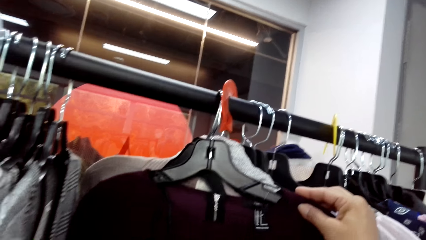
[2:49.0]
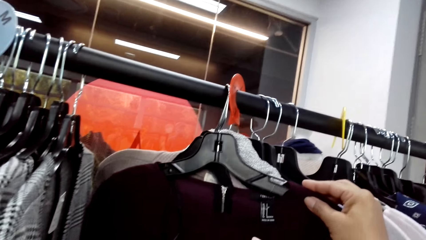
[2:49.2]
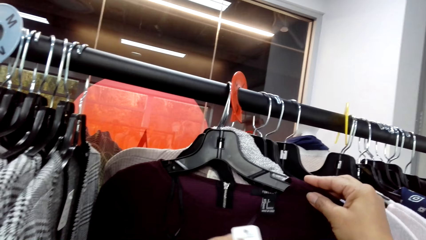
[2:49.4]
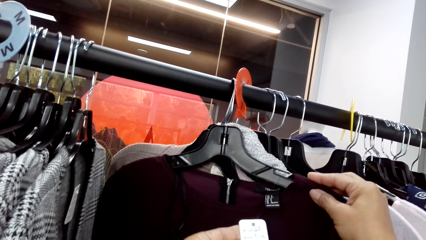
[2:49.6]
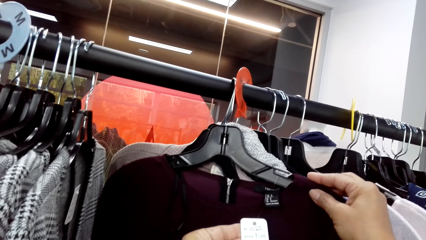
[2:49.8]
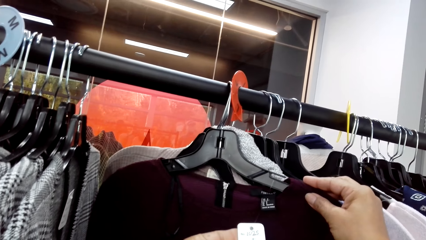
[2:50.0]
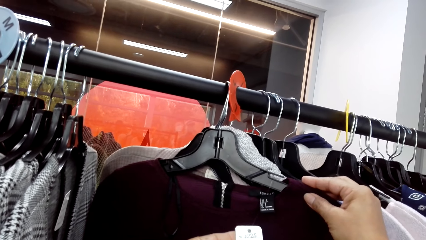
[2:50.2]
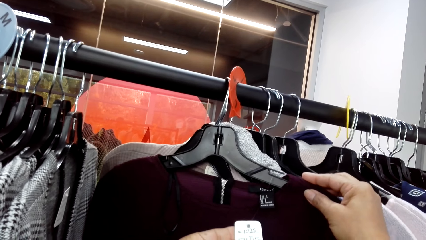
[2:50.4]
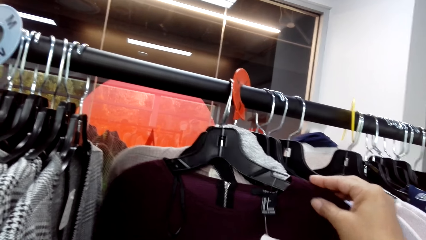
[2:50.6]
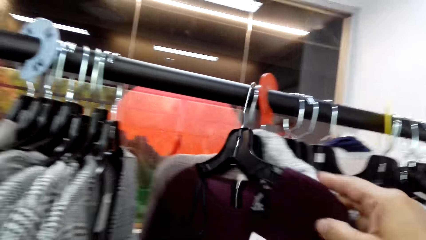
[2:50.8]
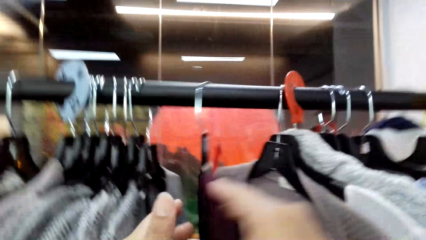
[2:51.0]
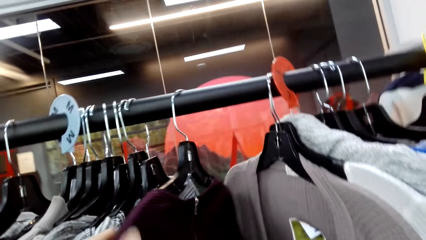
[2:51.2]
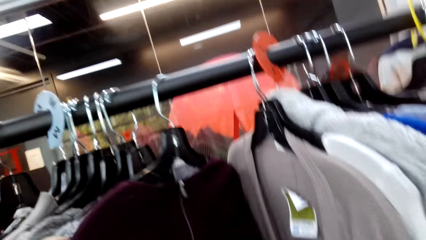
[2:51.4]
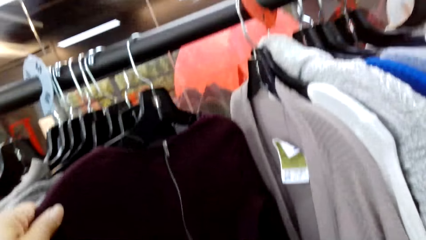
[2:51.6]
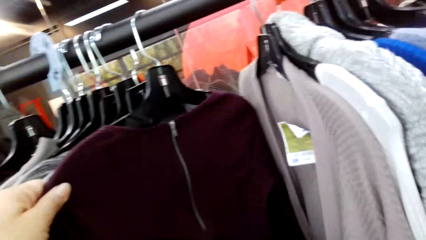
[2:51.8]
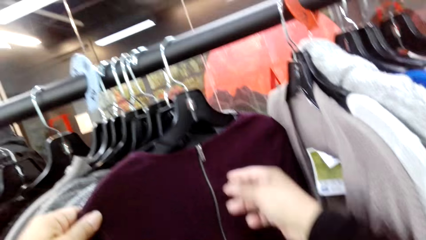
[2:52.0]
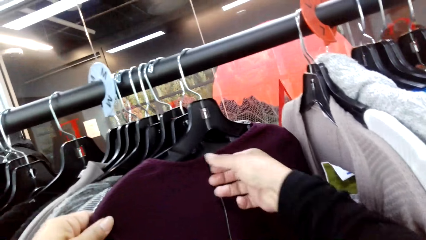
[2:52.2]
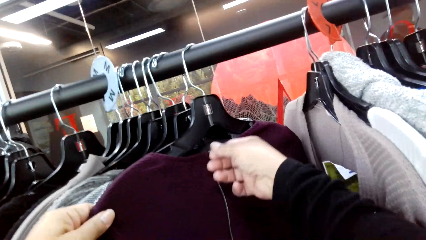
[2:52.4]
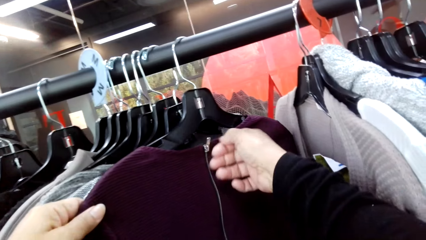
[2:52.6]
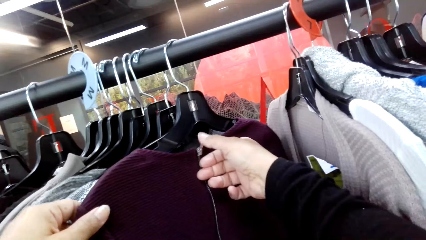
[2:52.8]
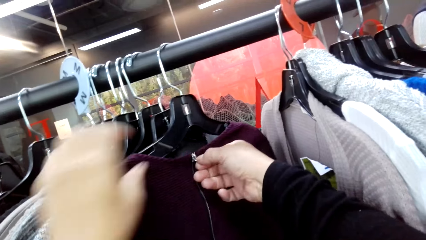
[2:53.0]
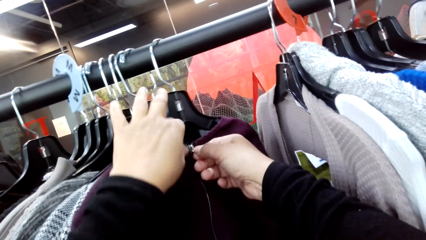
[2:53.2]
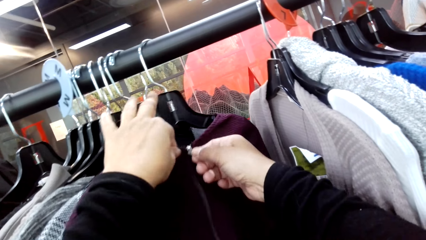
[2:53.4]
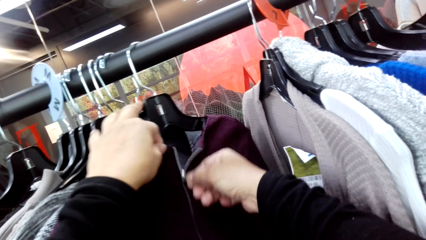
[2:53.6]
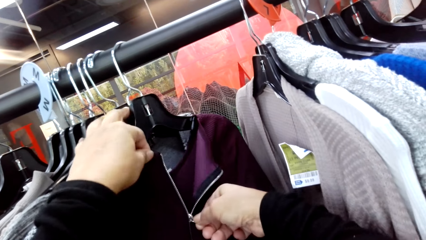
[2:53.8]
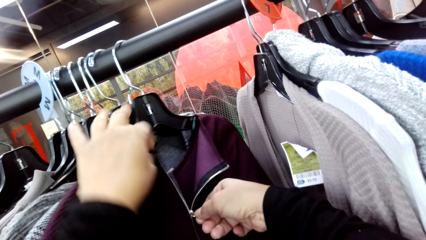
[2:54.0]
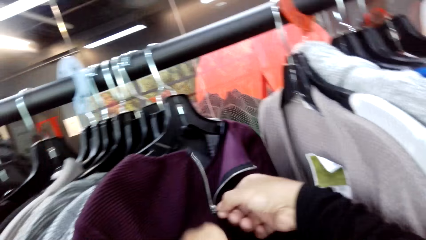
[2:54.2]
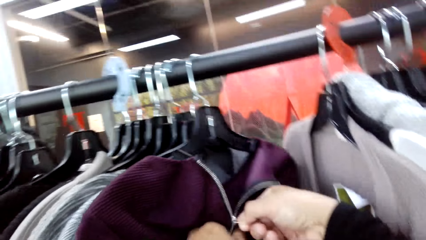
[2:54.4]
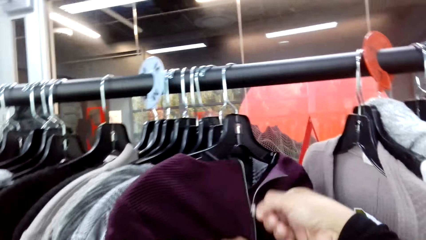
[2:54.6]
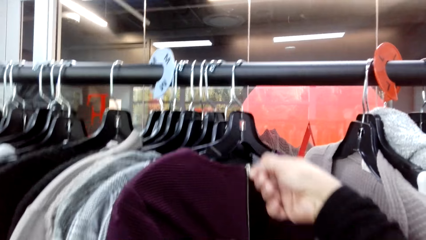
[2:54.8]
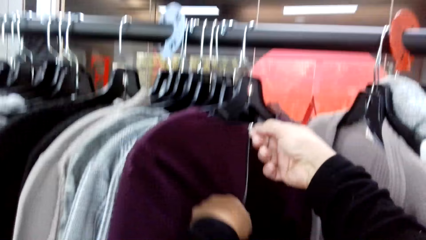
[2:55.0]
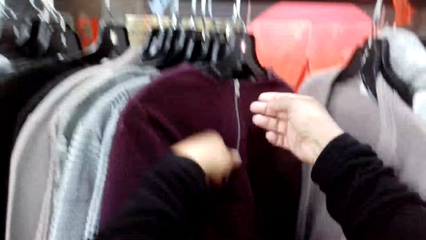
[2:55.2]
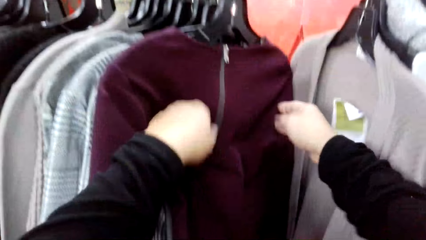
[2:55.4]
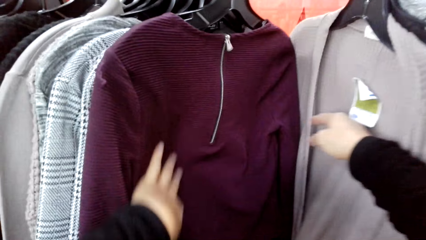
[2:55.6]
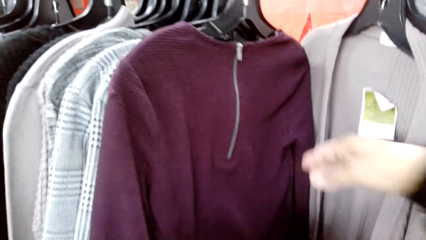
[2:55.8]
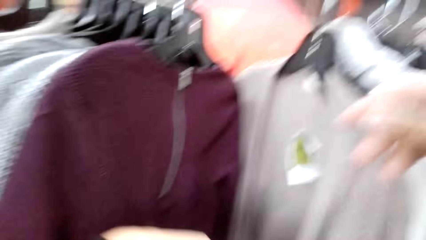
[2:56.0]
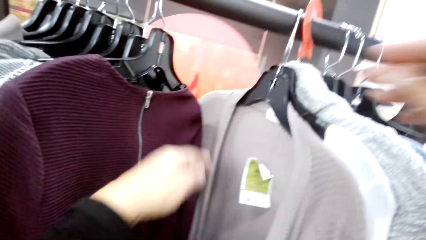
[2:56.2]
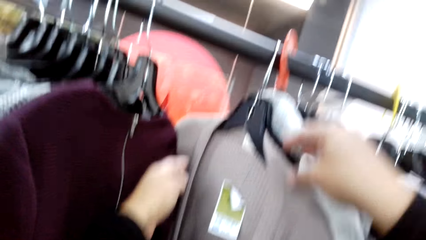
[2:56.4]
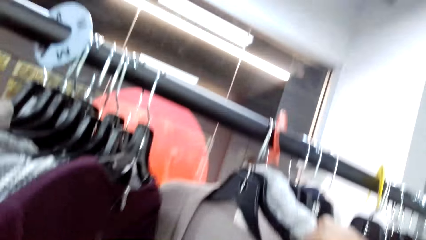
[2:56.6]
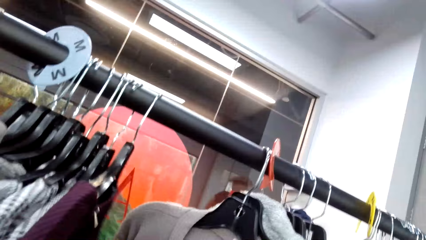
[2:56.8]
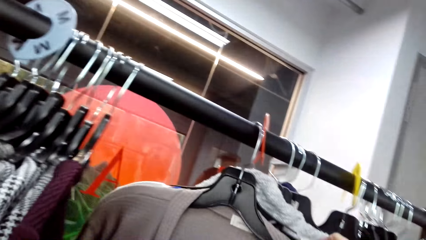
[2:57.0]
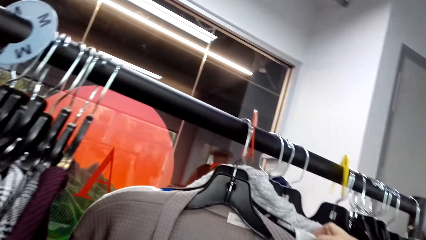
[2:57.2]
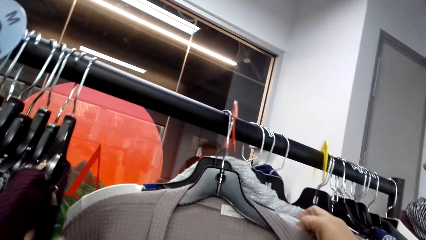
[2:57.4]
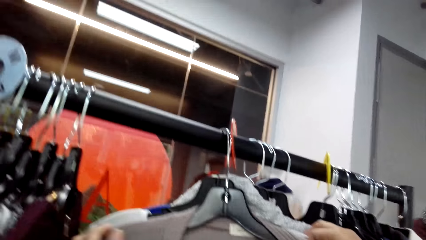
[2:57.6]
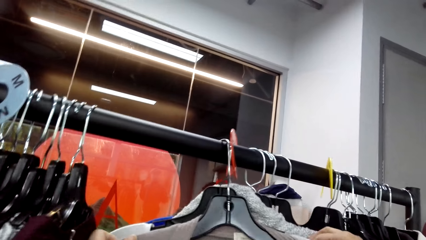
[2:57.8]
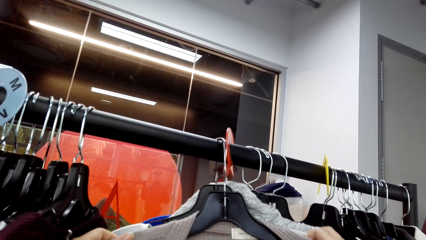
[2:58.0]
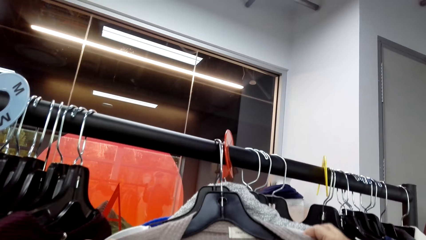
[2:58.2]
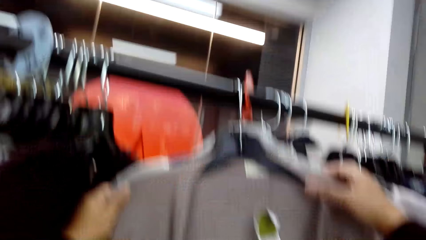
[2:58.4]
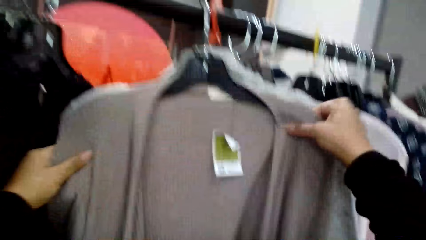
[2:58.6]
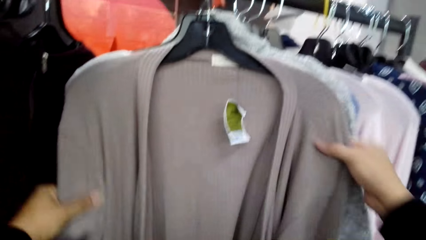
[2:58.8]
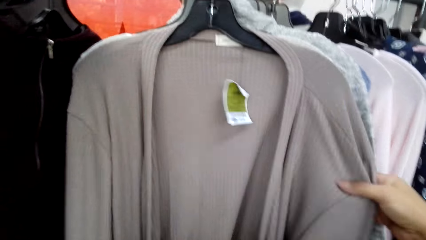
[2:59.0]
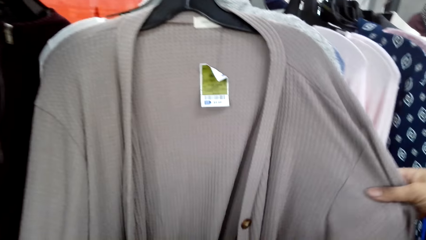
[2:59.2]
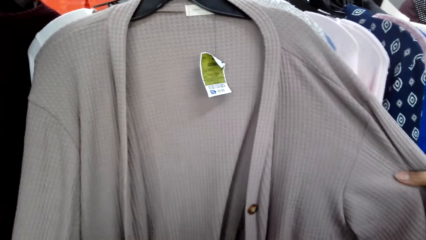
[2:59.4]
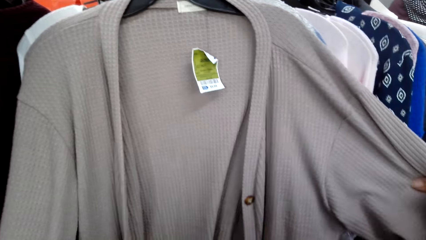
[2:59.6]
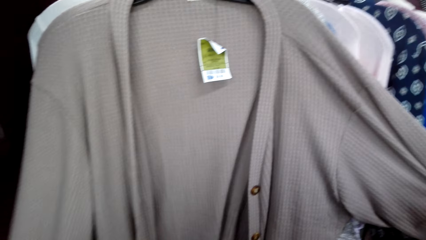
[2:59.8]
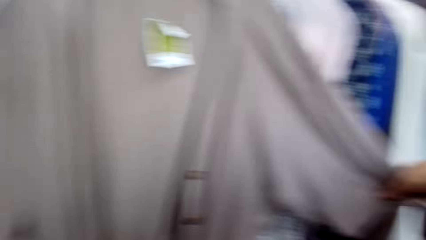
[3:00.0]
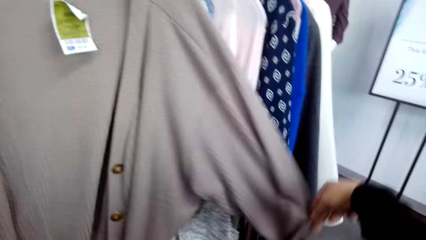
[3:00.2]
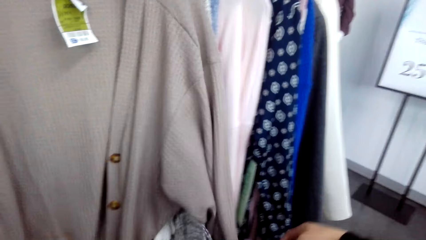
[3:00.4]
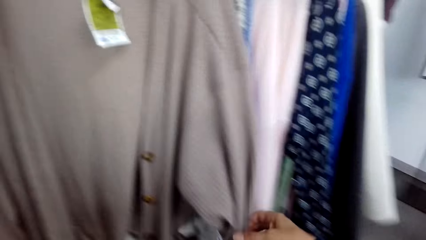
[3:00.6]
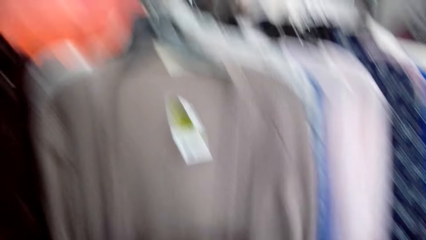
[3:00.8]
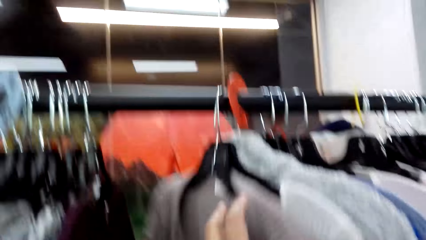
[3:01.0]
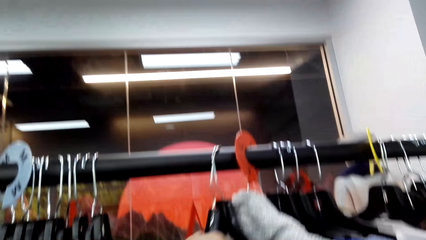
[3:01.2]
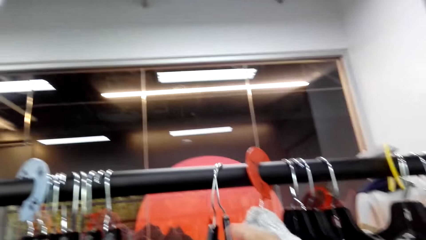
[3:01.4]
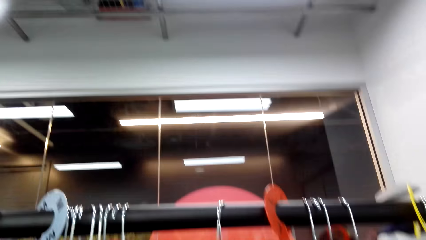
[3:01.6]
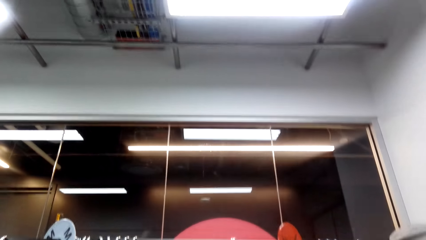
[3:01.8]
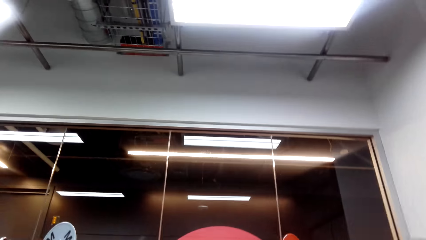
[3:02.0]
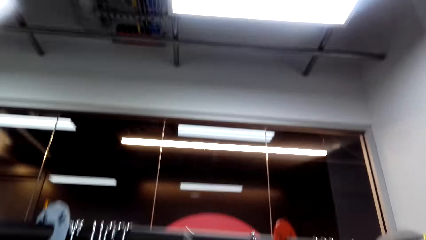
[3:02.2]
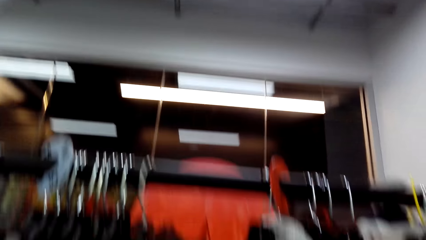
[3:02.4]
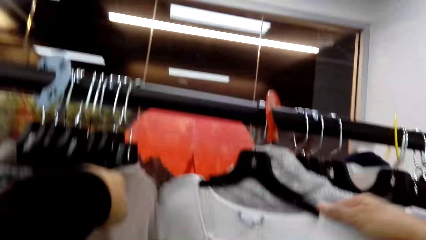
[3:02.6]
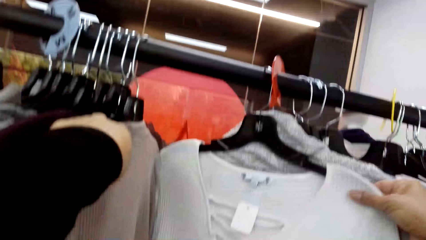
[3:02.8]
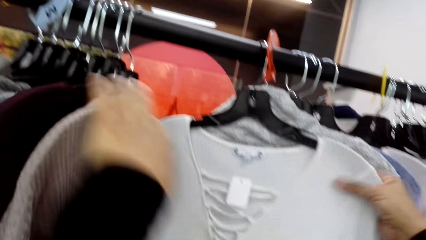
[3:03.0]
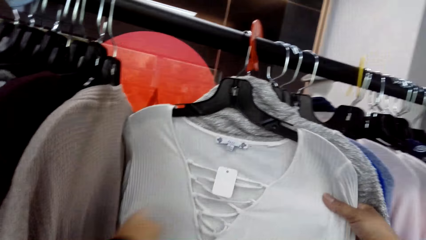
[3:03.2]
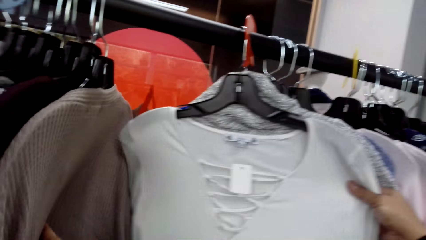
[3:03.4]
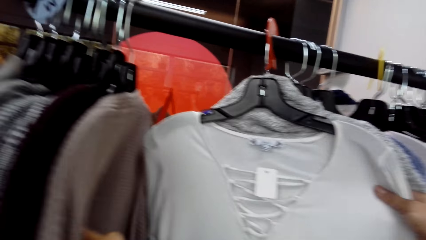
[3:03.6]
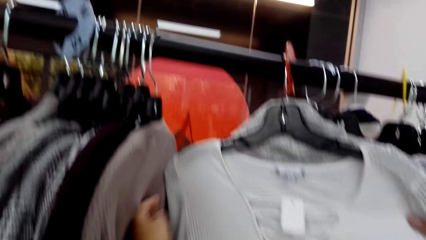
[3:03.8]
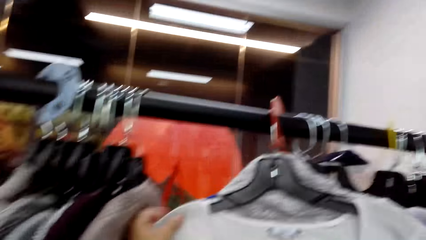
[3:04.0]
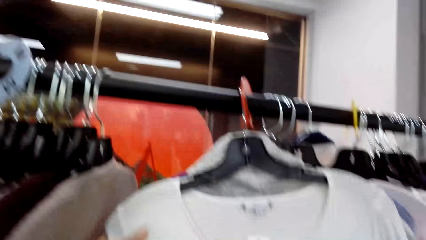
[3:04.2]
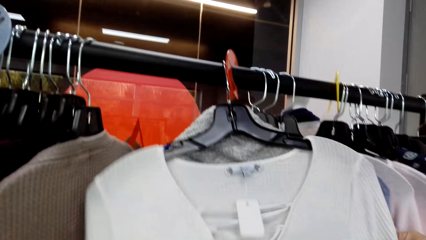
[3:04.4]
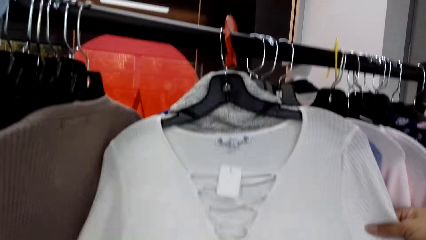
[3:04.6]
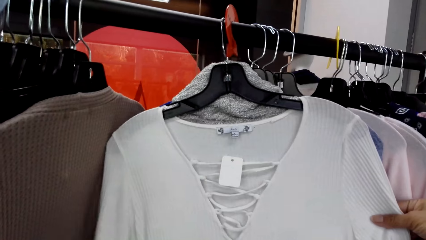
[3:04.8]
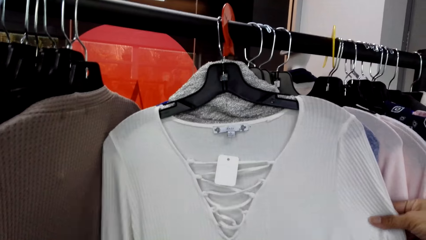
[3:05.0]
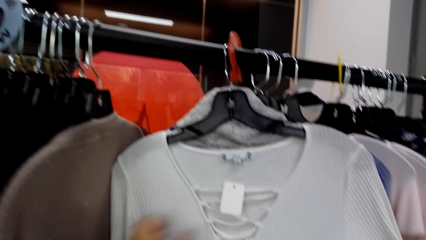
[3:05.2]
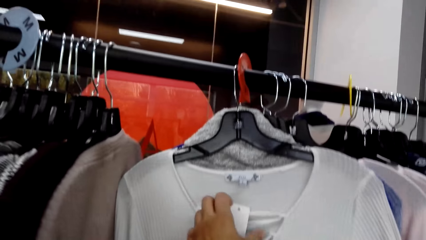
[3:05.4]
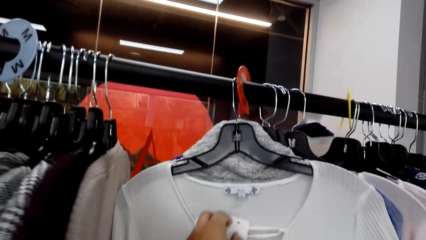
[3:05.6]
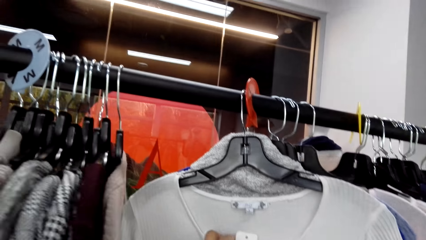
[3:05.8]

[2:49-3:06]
The camera wearer looks at the price tag. They look at the tops on the stand. They unzip the sweatshirt. They zip the sweatshirt. They browse through the clothes on the rack. They look at the tops on the stand.
